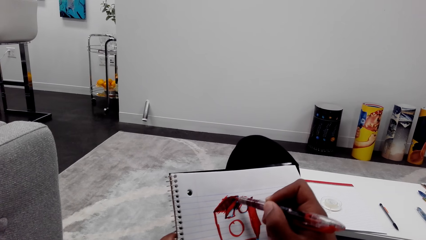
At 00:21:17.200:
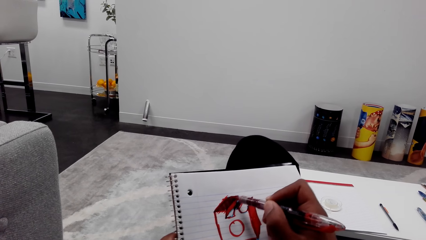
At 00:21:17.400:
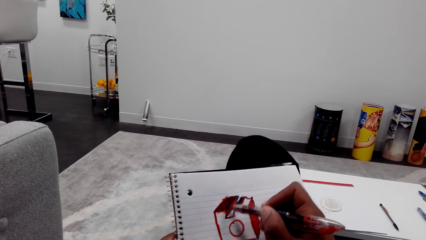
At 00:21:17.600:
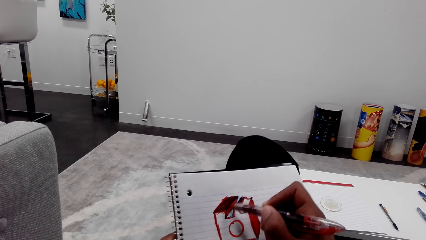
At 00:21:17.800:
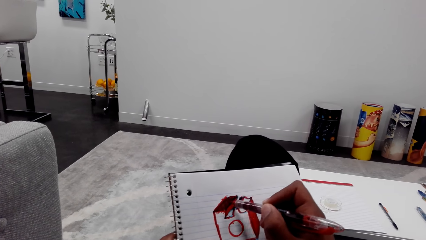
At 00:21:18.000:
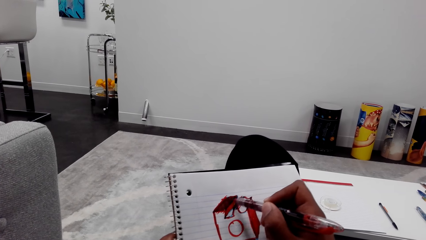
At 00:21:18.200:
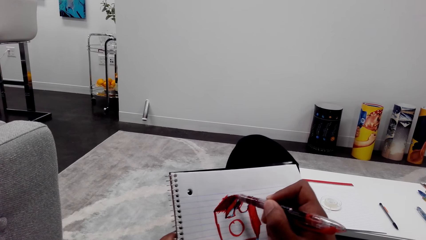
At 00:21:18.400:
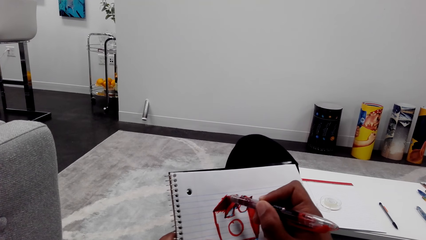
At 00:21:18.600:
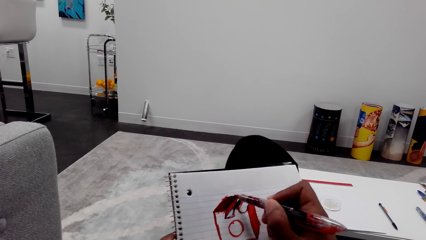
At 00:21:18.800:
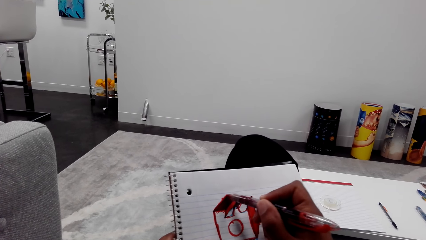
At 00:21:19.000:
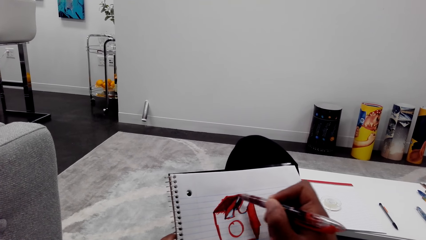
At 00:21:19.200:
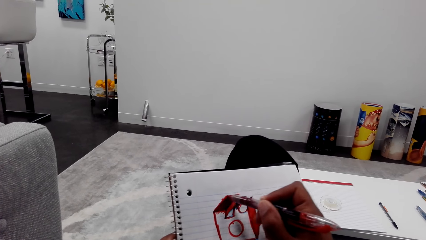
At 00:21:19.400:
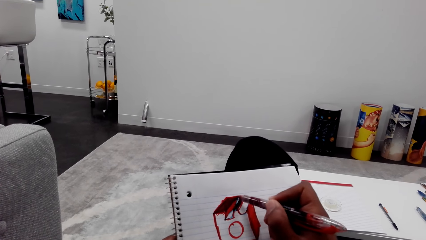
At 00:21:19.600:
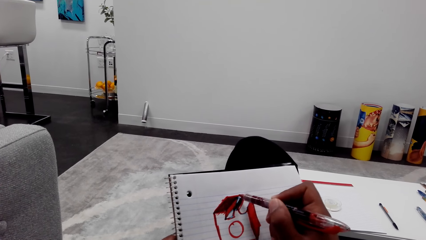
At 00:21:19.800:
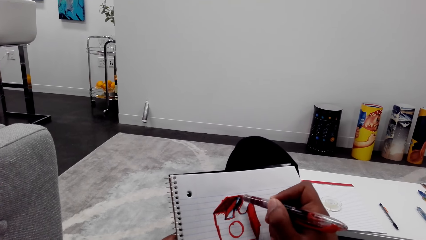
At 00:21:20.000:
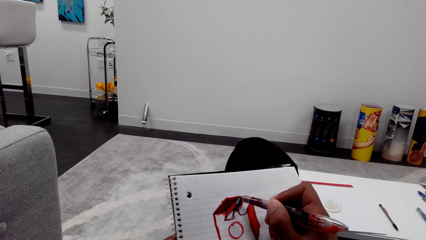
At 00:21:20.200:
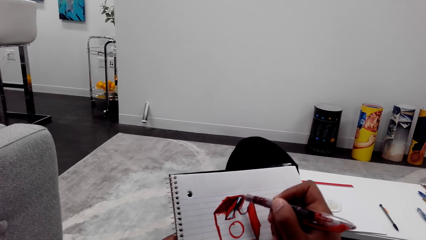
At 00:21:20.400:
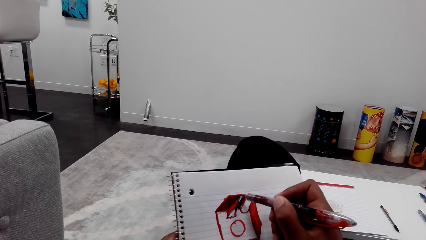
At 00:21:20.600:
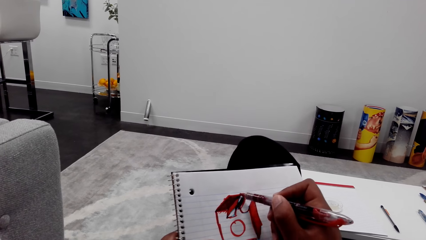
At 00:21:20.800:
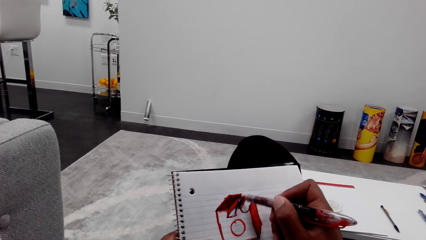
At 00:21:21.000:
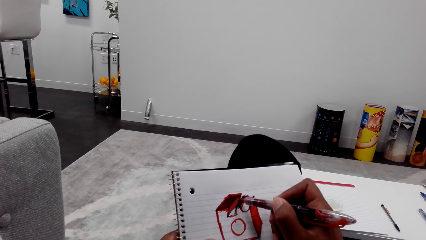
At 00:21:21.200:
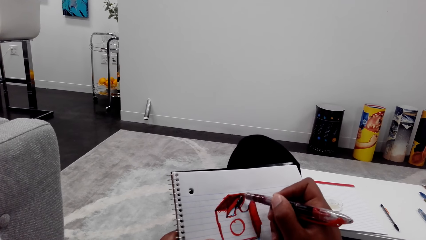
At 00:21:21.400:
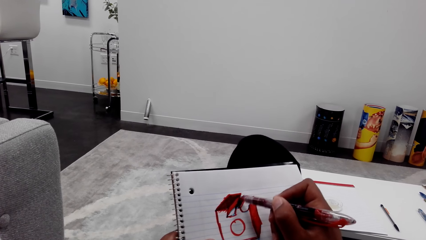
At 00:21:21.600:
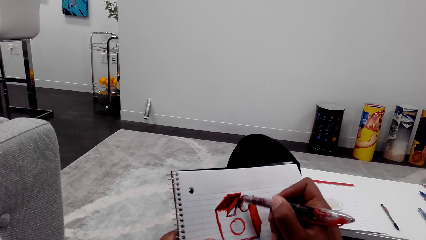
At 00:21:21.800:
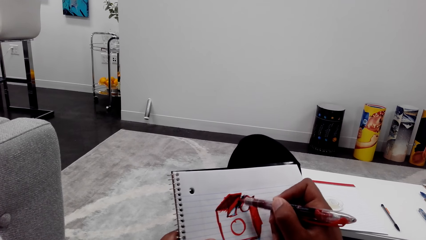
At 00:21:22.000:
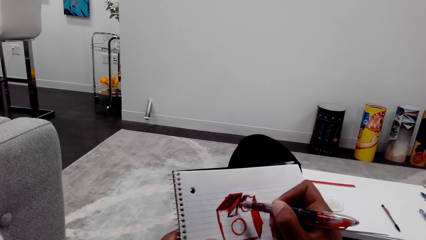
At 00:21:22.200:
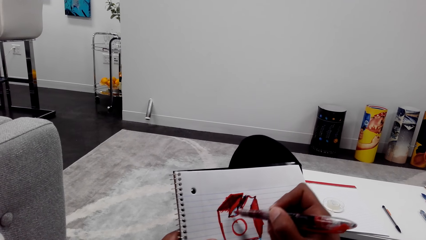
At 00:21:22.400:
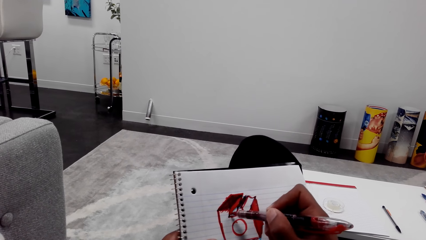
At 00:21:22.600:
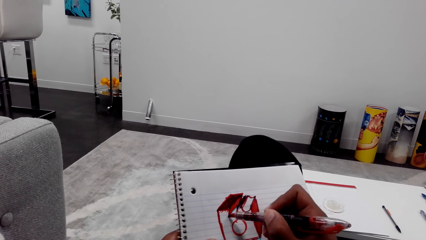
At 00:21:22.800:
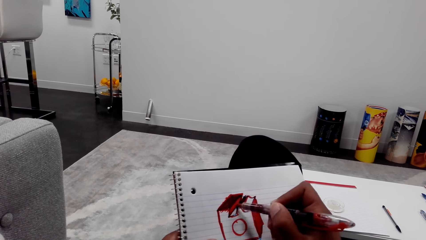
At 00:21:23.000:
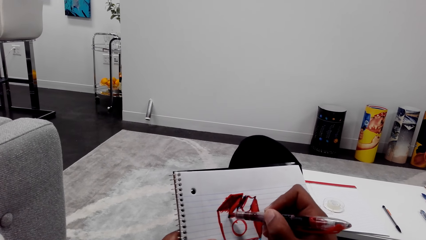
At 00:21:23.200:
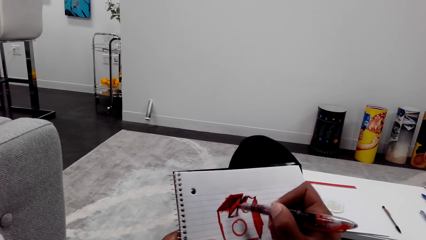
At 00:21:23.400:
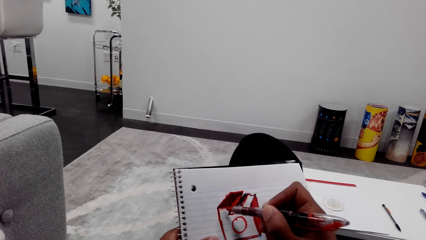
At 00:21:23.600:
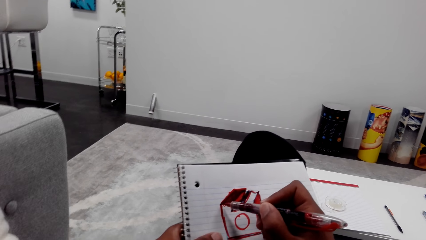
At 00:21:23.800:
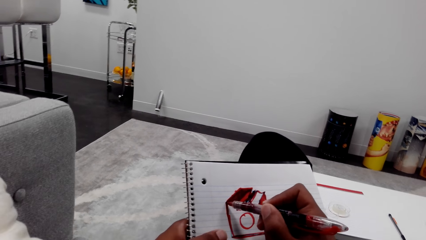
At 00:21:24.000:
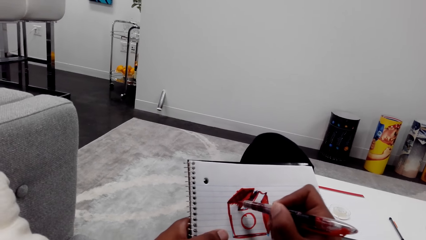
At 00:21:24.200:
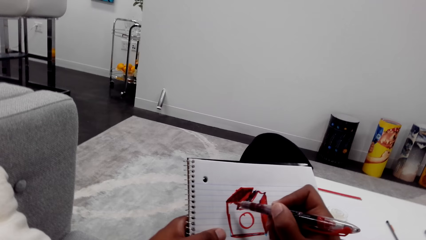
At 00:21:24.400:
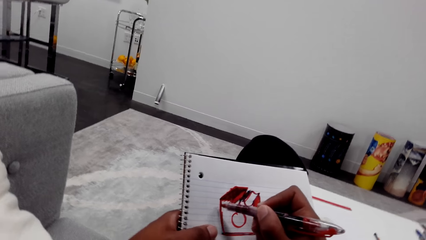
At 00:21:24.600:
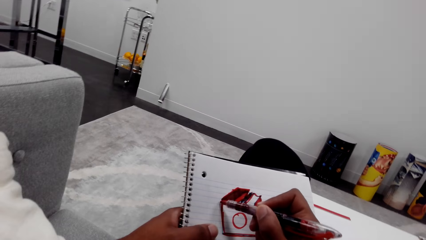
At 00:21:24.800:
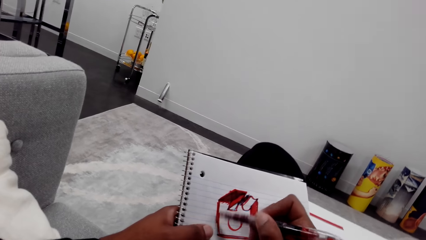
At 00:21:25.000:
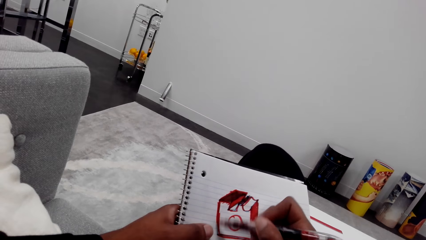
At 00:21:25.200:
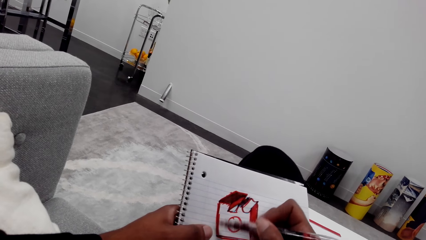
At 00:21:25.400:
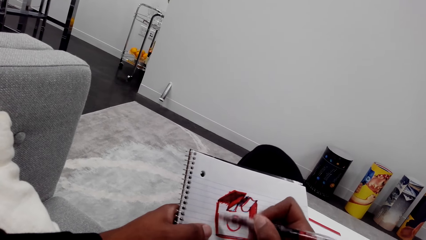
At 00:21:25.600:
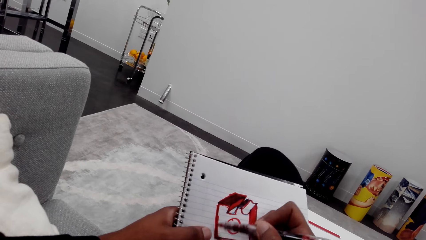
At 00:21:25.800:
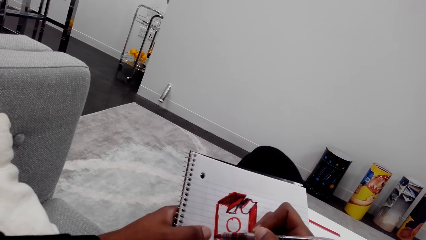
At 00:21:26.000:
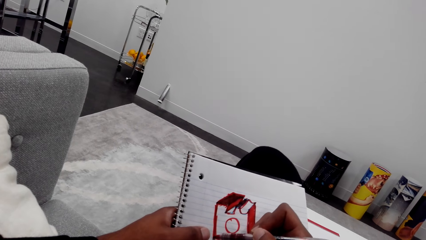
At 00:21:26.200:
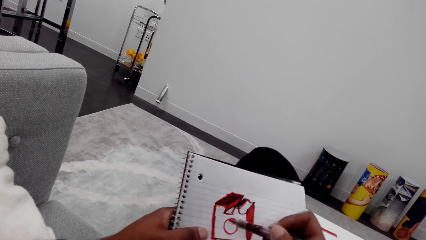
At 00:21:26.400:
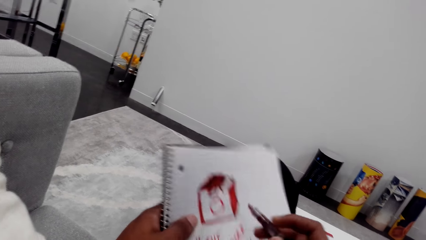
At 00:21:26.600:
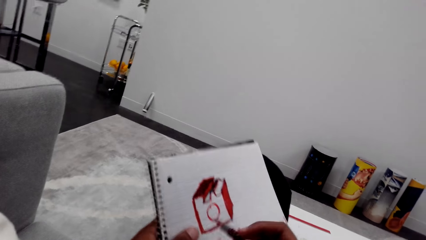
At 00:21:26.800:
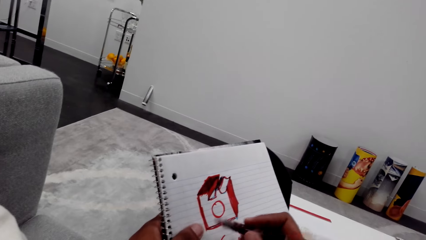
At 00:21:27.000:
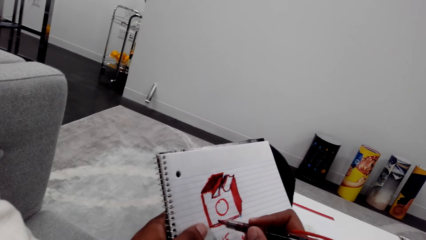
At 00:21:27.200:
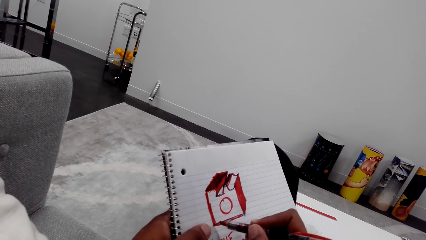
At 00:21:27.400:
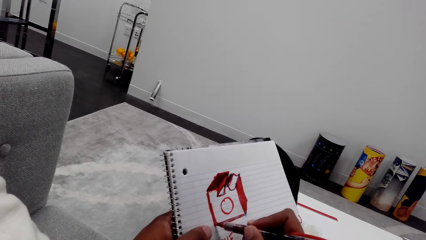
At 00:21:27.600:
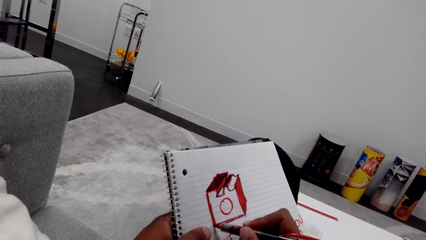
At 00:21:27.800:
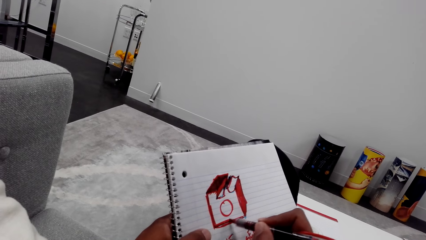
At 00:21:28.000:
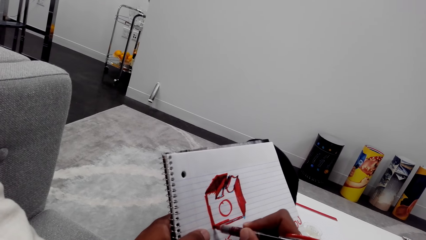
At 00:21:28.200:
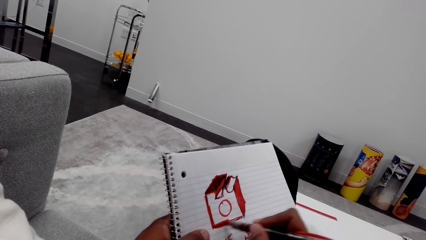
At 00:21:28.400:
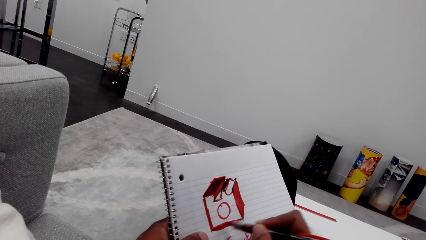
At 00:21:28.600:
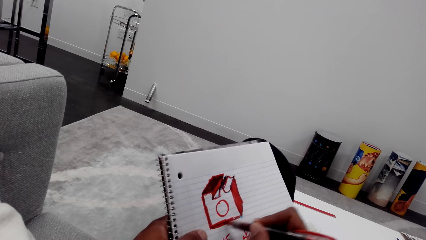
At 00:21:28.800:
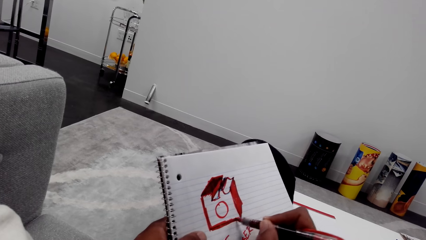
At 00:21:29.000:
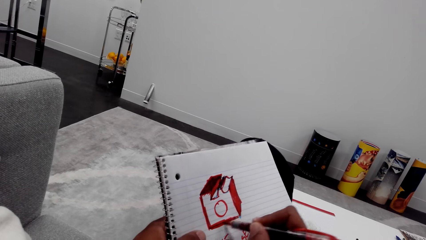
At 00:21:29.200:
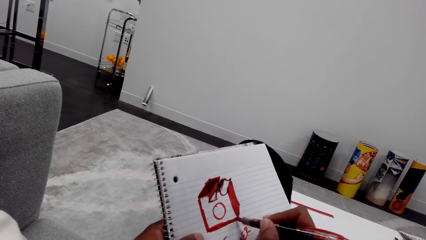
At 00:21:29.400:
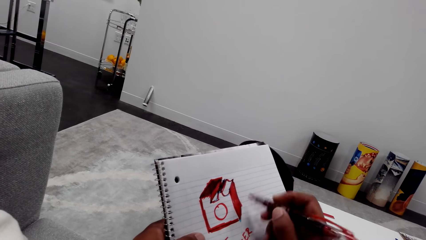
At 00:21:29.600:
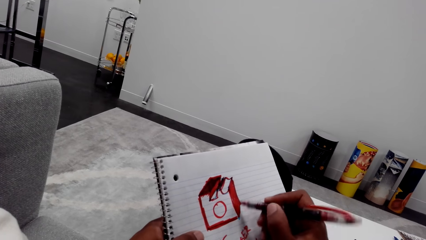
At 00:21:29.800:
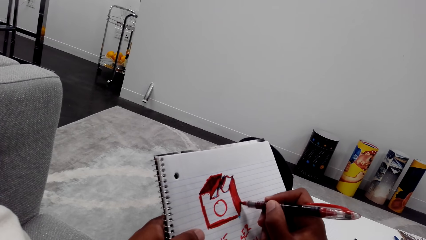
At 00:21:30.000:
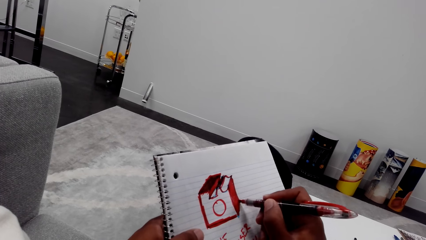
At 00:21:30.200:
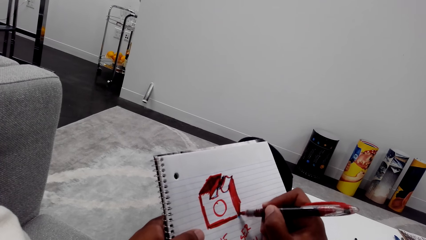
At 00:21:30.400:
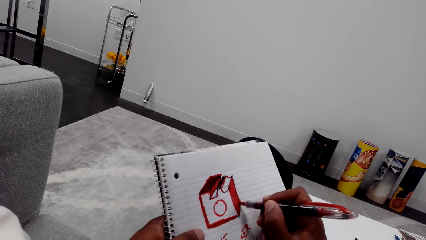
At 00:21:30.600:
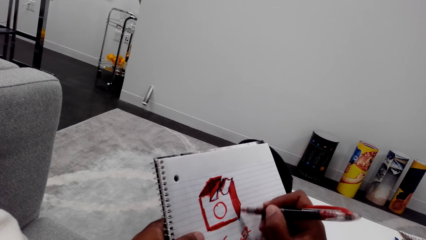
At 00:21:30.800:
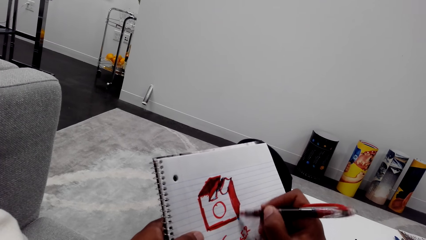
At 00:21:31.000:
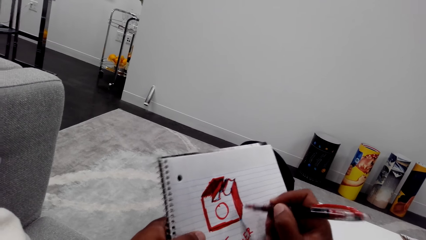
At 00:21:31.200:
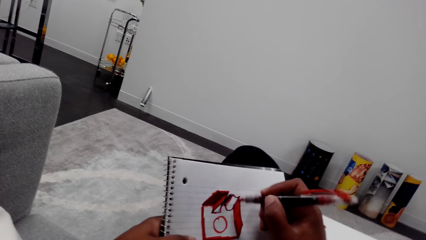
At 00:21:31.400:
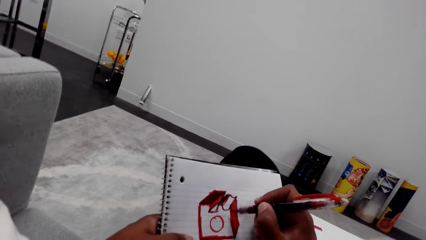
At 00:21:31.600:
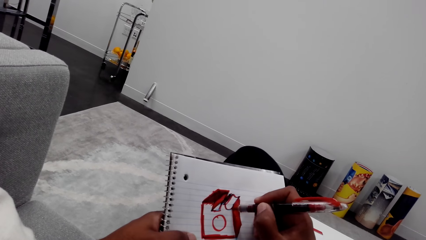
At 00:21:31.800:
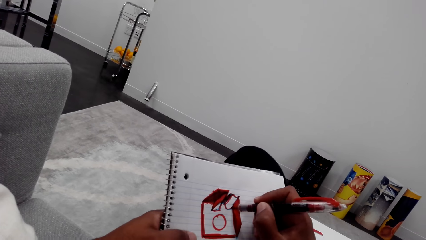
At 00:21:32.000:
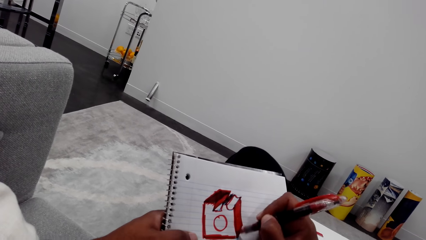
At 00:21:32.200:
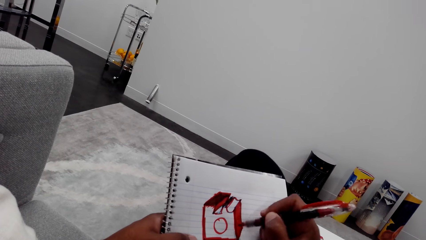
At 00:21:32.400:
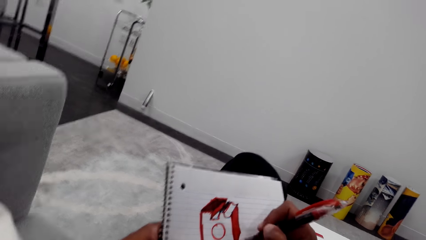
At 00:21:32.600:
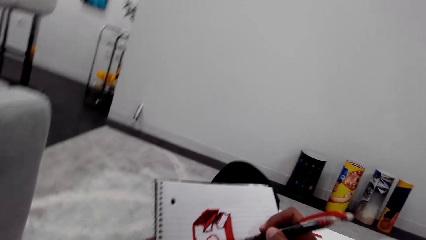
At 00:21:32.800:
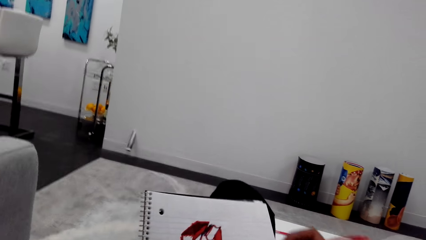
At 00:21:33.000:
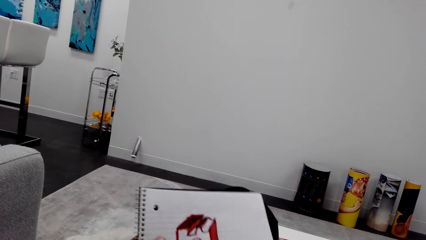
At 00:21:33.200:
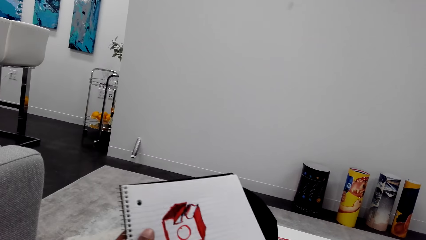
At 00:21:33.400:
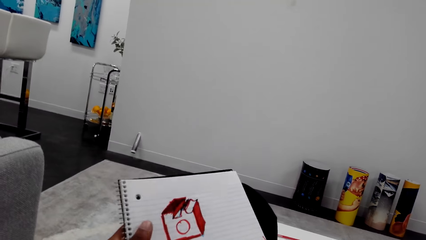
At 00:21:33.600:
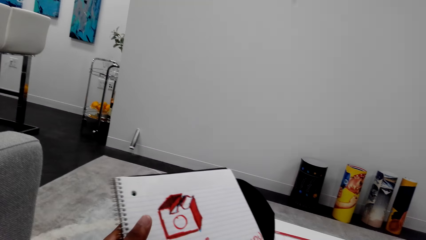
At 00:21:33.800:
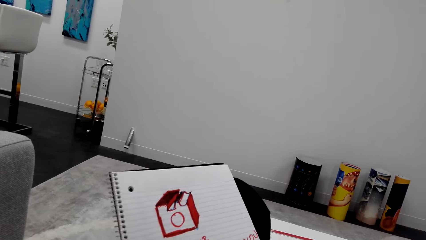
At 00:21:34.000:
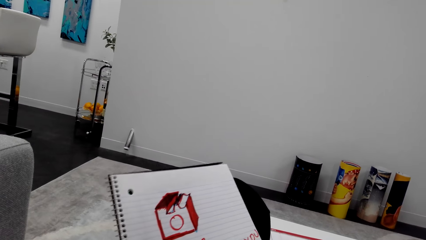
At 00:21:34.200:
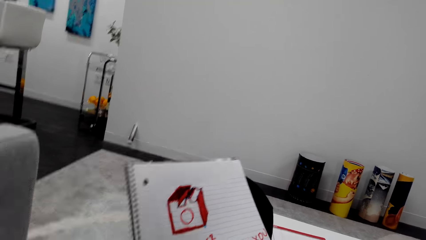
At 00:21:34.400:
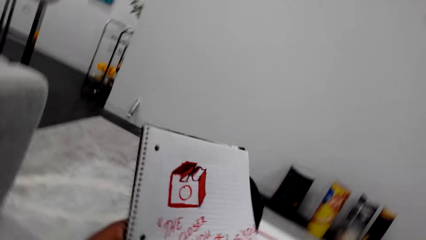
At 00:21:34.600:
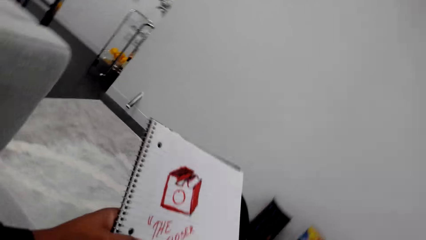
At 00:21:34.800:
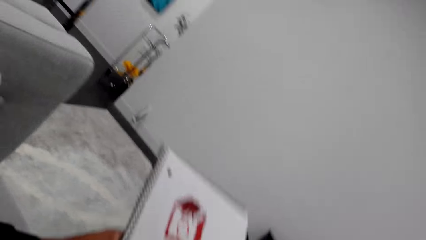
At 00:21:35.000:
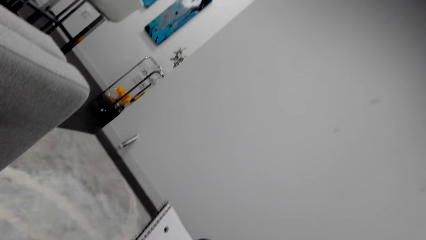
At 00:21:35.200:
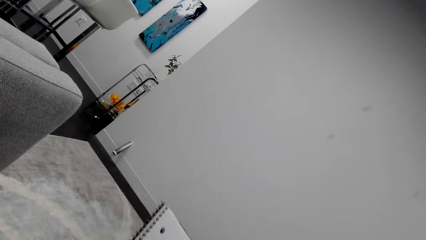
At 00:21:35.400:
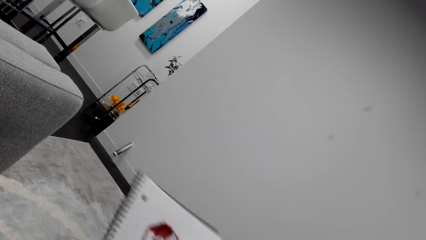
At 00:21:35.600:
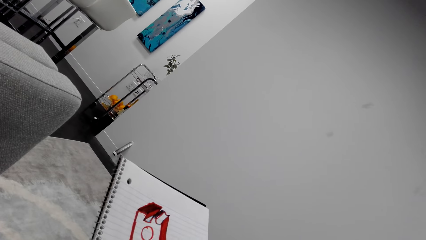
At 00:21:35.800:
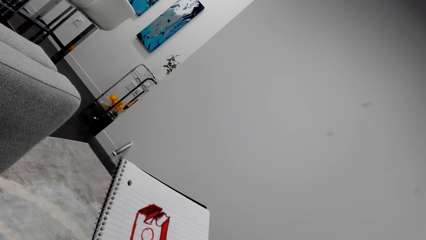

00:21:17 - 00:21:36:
The camera wearer moves the marker pen. They look at the book.
